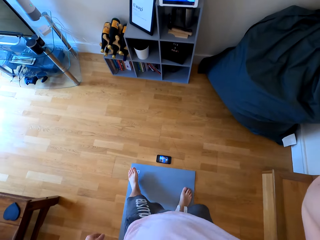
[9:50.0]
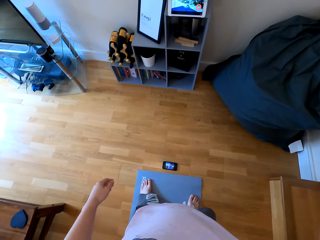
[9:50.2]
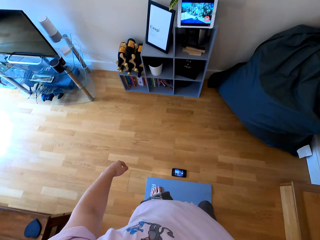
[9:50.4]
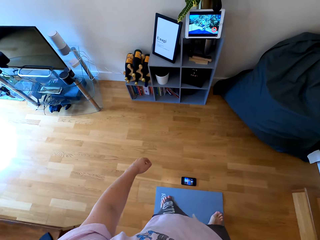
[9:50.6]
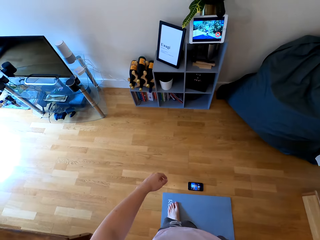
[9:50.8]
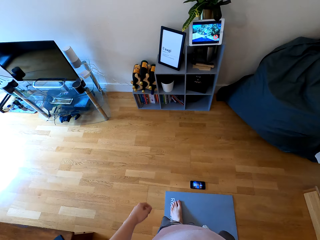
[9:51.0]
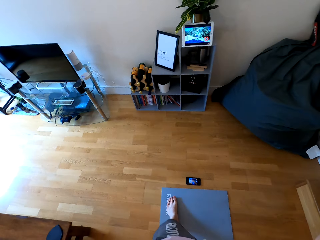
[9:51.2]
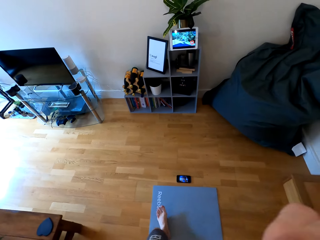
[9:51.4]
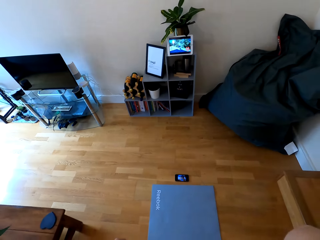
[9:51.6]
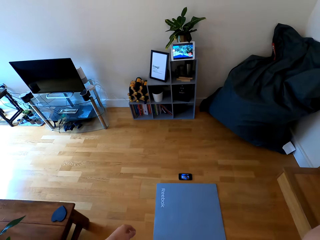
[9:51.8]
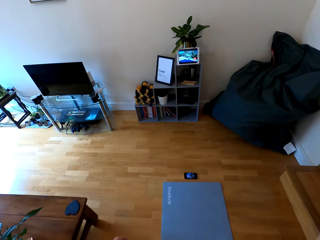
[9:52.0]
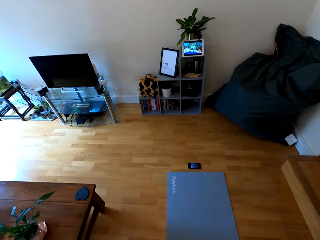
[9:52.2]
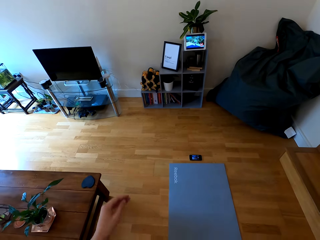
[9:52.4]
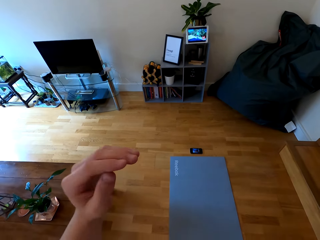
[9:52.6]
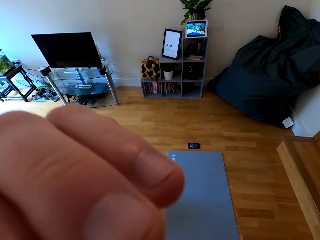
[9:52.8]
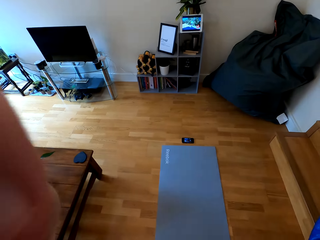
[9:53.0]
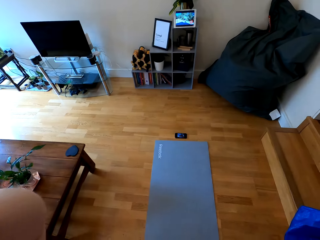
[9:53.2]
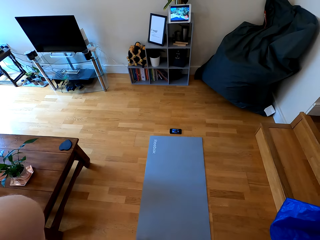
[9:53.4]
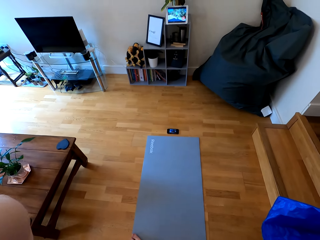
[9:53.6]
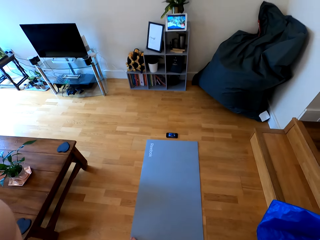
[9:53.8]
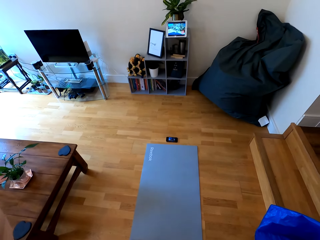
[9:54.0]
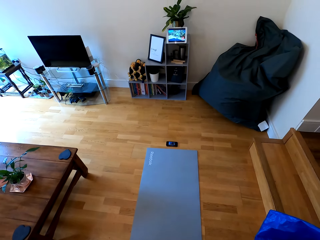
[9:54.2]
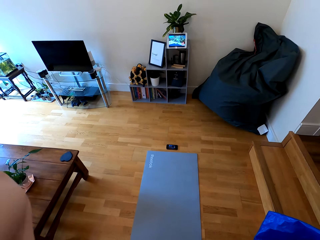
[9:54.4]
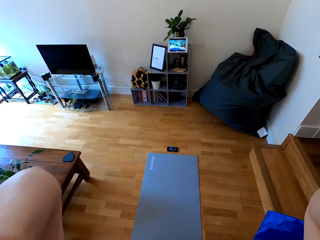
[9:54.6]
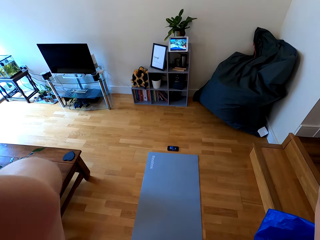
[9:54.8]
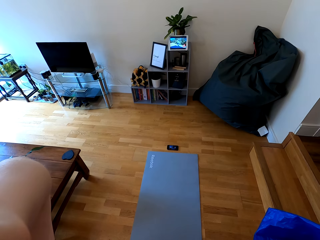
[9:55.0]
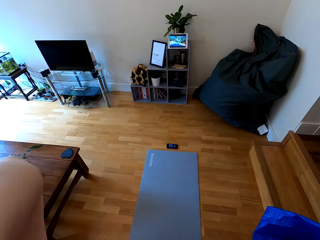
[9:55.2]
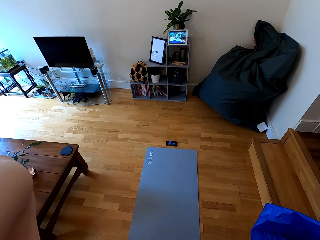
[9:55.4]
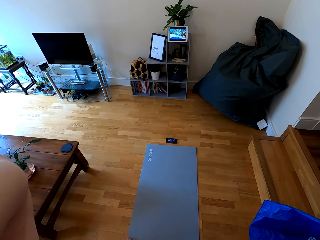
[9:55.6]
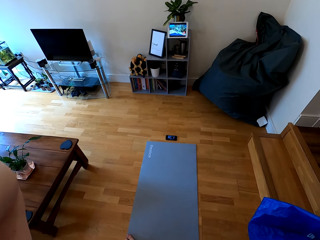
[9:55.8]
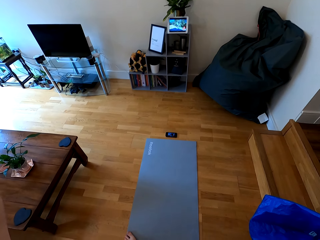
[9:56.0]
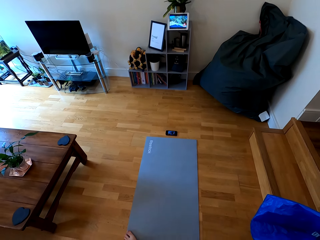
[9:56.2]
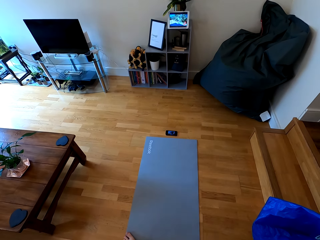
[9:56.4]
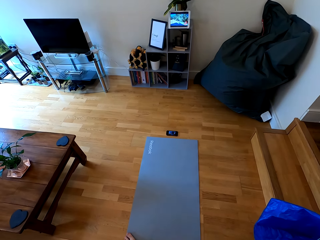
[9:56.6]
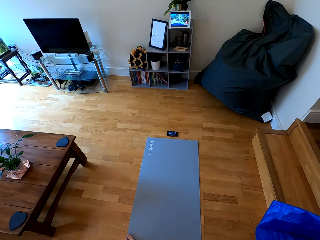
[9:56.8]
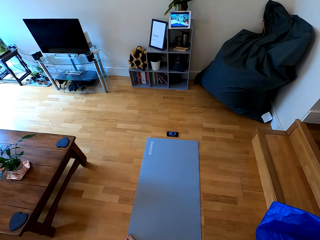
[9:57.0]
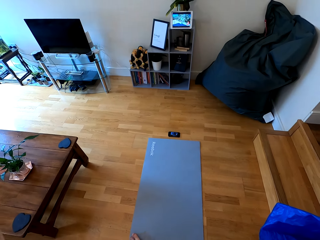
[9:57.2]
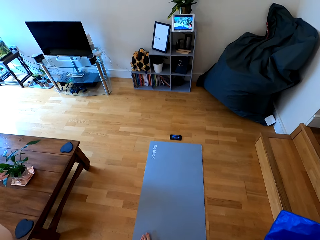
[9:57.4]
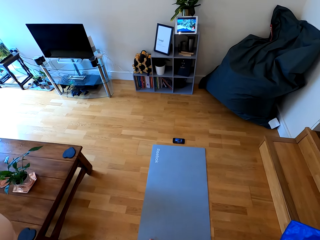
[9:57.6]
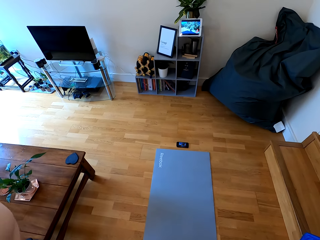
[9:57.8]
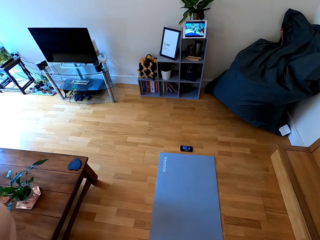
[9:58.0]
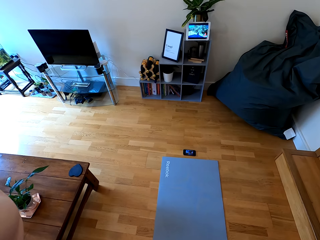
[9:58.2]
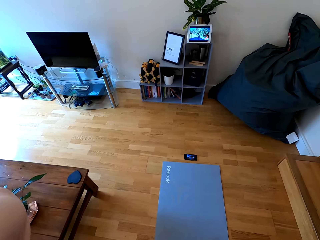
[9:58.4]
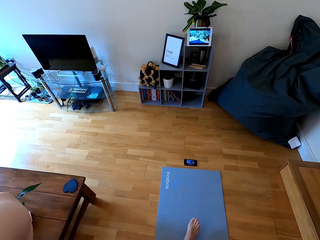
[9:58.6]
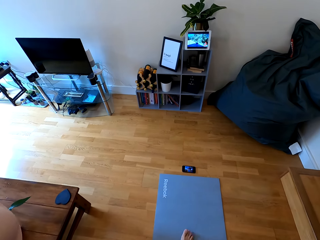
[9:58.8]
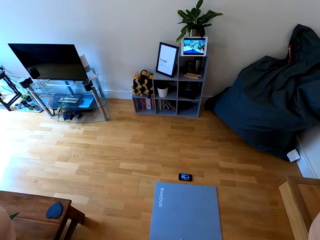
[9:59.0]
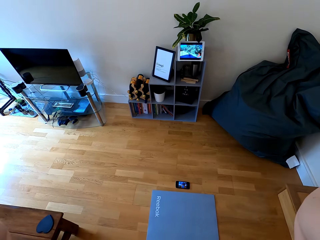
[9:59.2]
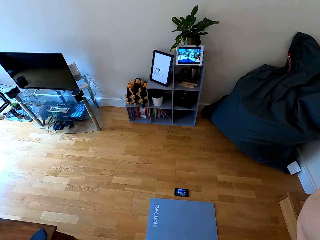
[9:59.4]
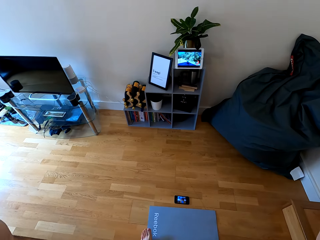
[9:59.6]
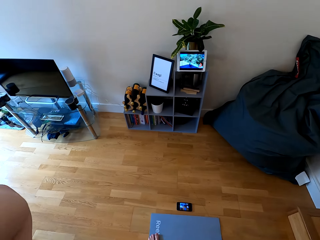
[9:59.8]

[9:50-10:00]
The camera wearer raises the right hand towards something. They withdraw the right hand from something. They raise both hands towards something.

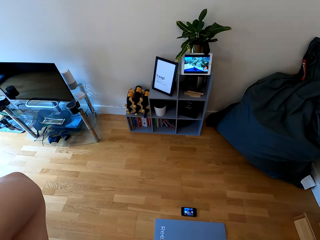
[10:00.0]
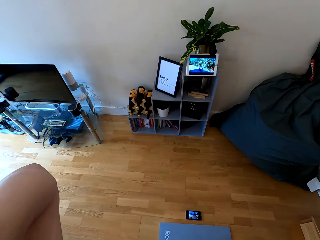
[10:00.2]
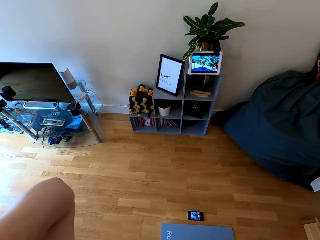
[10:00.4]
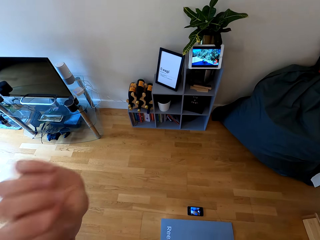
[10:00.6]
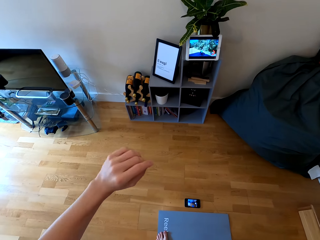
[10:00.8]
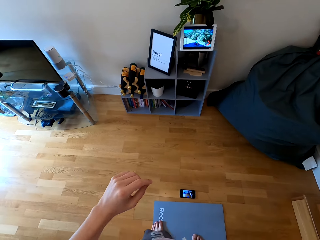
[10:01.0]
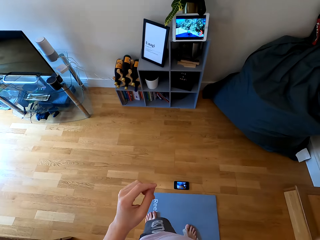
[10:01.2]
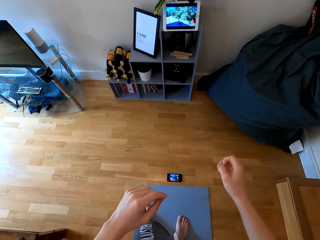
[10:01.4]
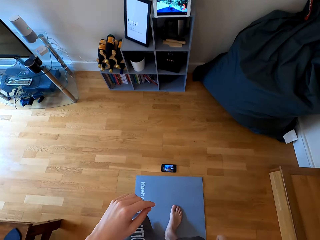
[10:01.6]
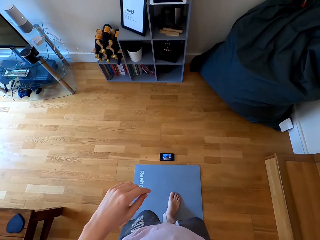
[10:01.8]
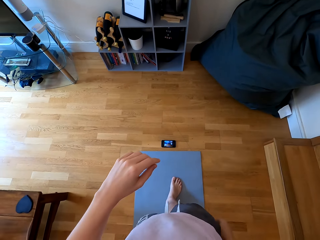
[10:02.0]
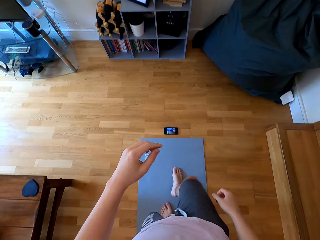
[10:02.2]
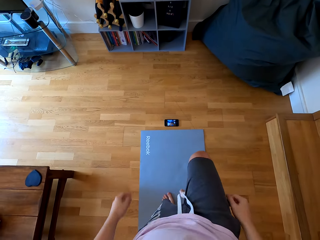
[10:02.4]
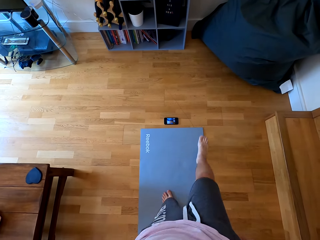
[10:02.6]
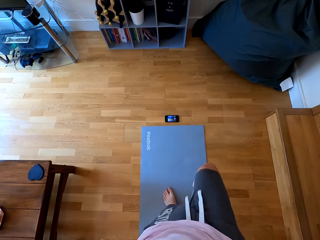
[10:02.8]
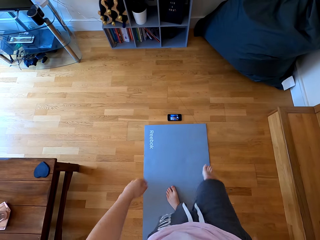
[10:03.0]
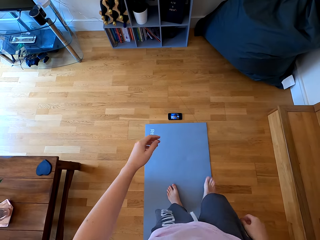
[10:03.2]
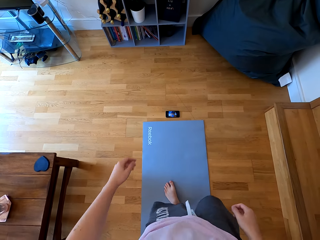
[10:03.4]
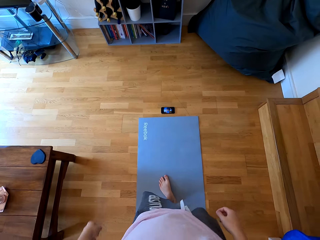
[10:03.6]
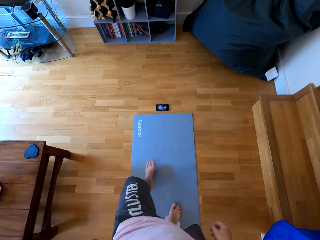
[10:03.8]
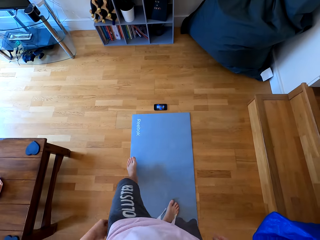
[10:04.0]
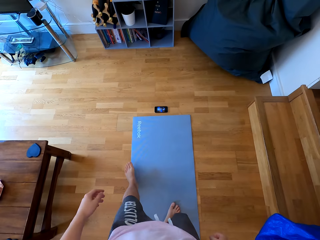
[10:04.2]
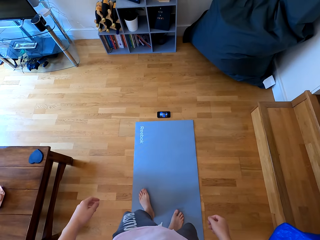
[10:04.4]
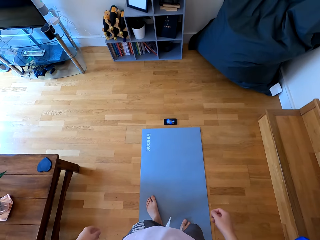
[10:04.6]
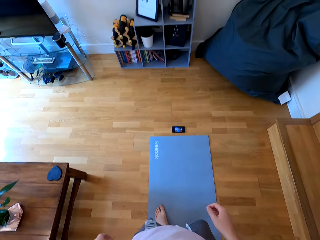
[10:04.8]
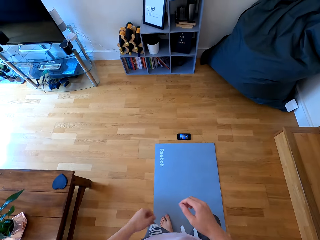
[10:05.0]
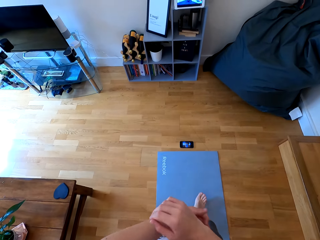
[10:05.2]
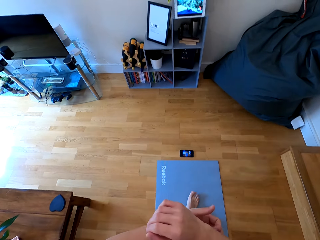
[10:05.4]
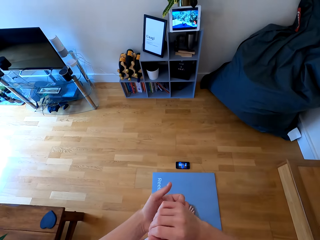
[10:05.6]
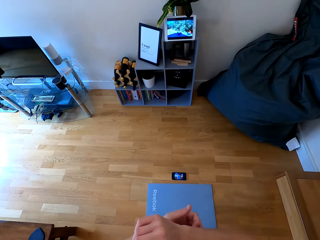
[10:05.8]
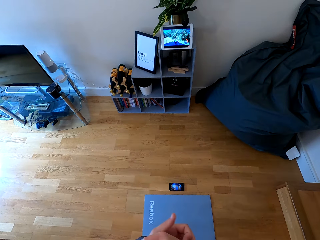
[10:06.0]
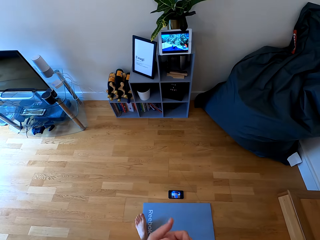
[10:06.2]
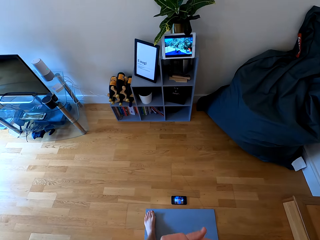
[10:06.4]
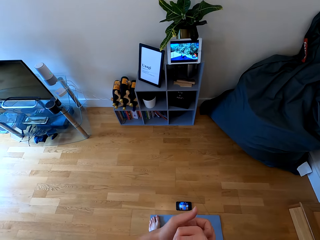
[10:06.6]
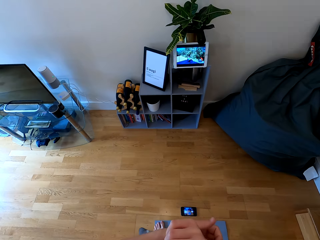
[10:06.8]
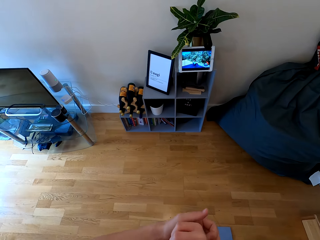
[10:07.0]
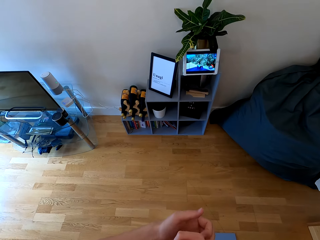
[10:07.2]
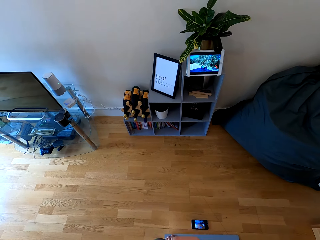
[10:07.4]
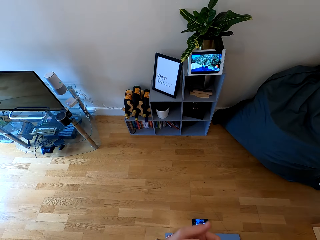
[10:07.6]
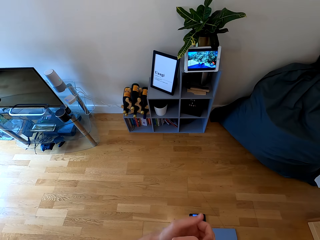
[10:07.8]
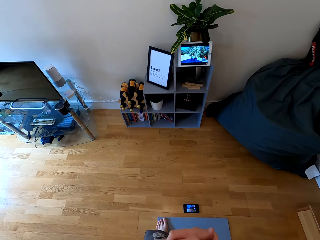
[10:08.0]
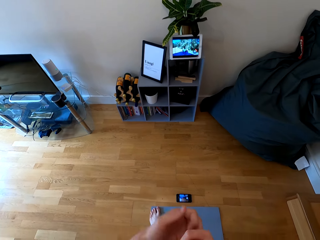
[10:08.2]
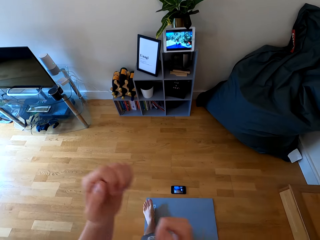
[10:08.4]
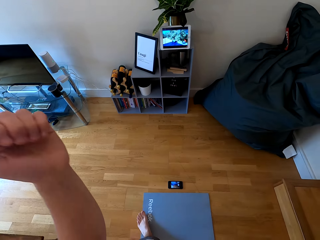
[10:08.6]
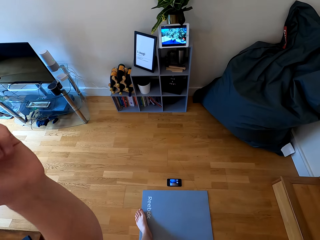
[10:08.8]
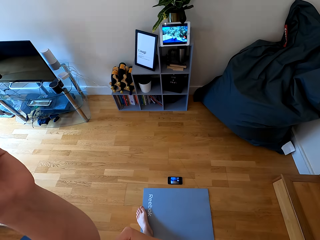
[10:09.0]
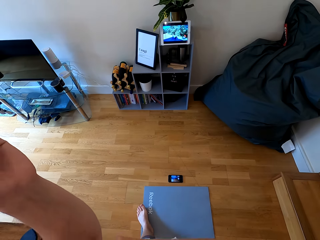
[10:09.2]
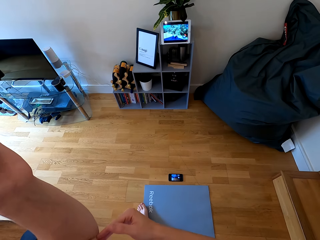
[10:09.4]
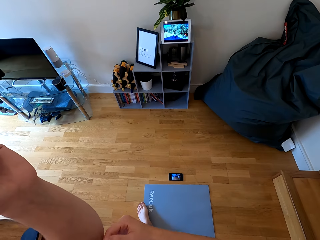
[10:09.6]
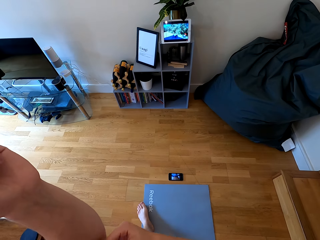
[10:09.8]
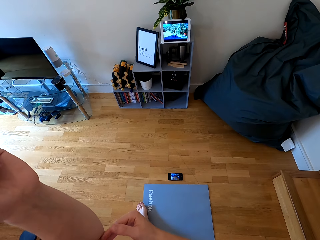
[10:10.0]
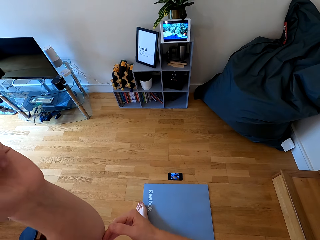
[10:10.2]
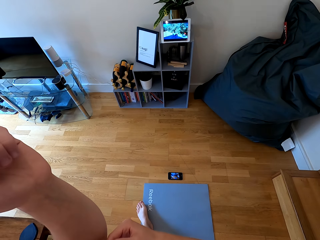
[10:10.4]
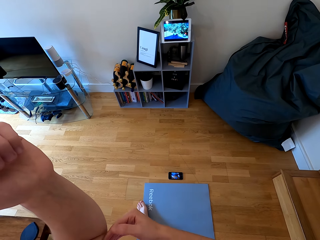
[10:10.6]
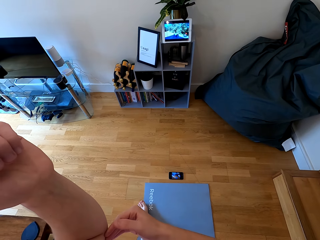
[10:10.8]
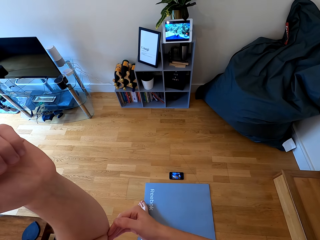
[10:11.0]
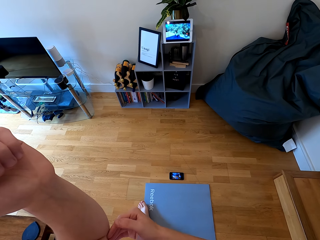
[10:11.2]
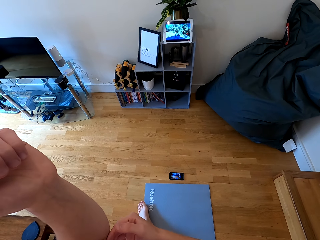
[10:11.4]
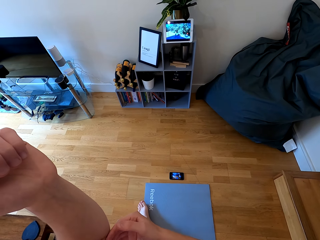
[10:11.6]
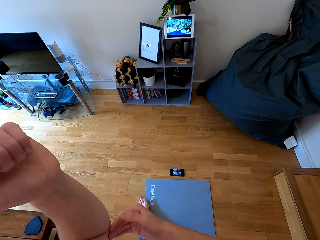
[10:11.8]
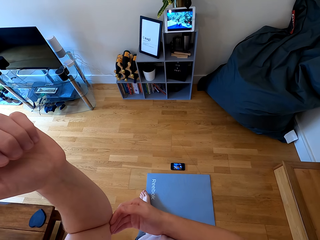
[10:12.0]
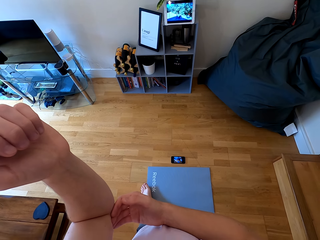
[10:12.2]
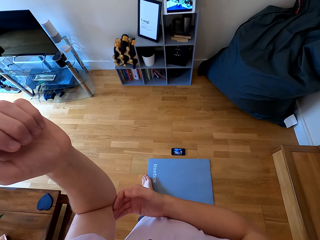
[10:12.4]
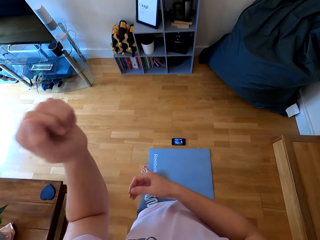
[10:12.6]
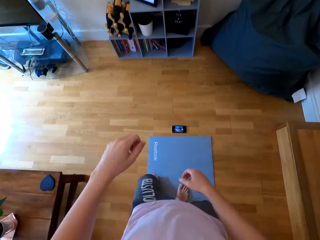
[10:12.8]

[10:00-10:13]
The camera wearer withdraws both hands from something. They stretch both legs. They scratch the right hand with the left hand. They scratch the left hand with the right hand.
